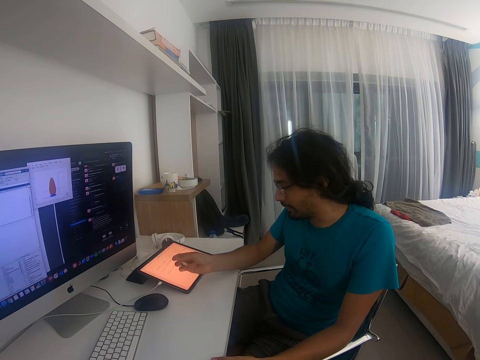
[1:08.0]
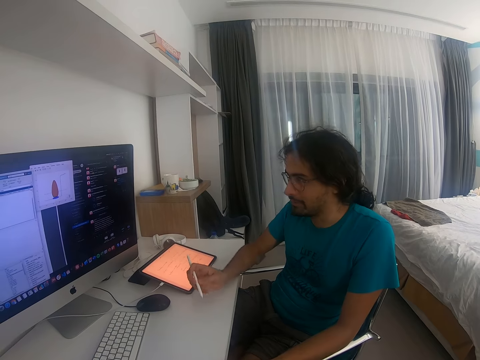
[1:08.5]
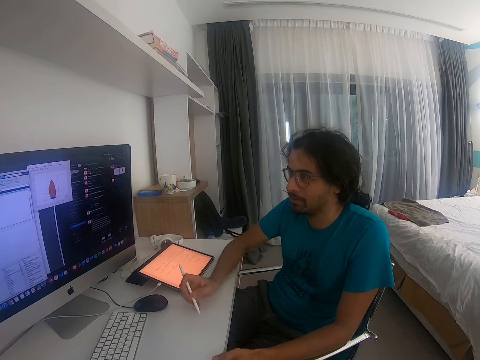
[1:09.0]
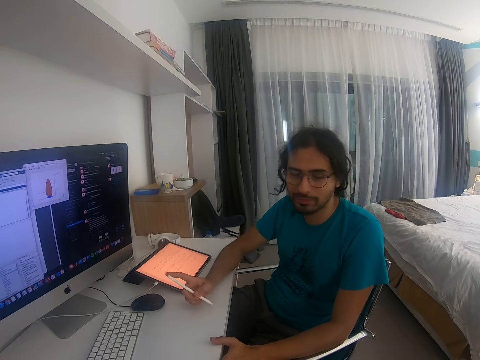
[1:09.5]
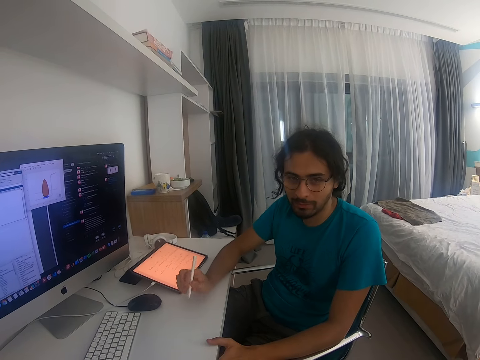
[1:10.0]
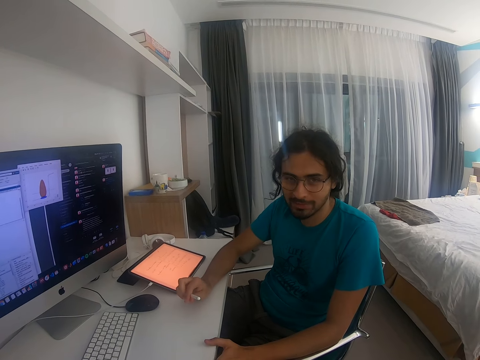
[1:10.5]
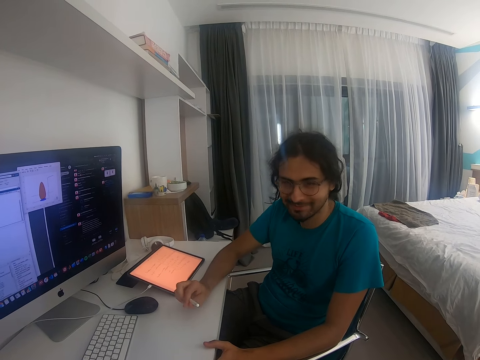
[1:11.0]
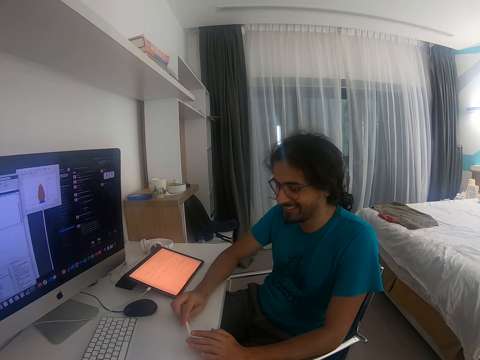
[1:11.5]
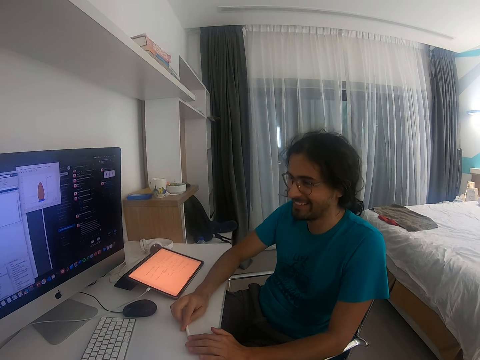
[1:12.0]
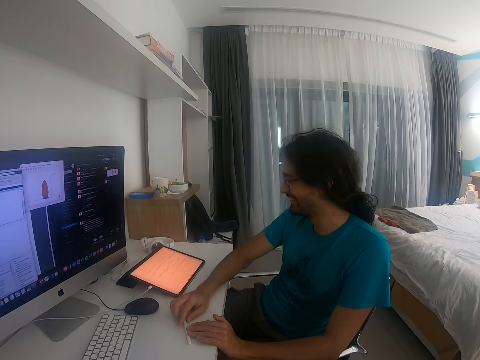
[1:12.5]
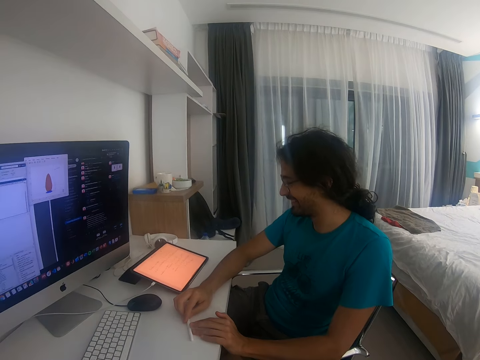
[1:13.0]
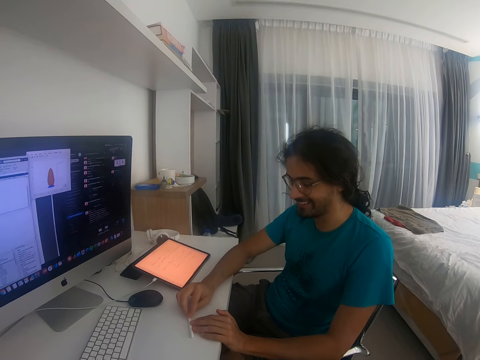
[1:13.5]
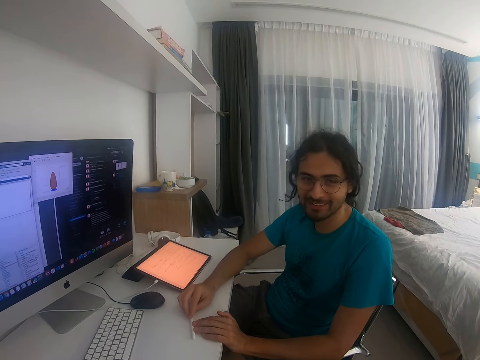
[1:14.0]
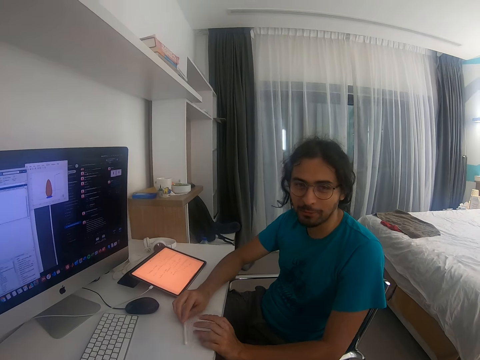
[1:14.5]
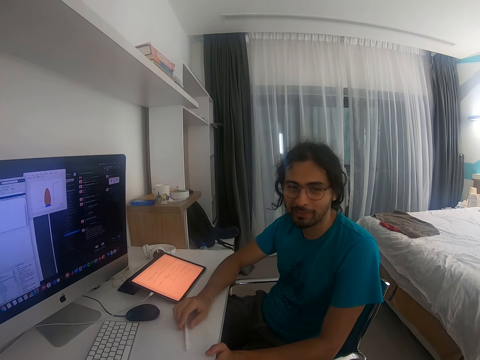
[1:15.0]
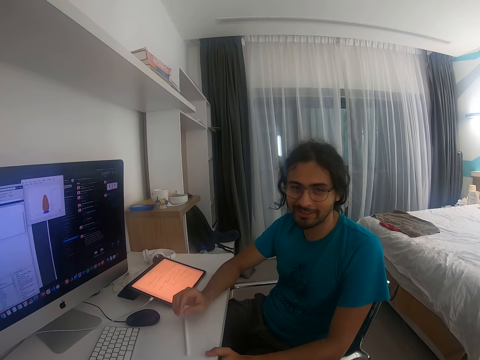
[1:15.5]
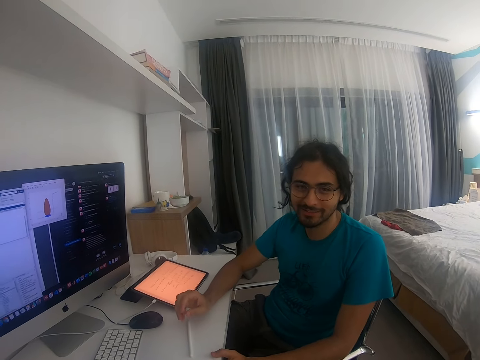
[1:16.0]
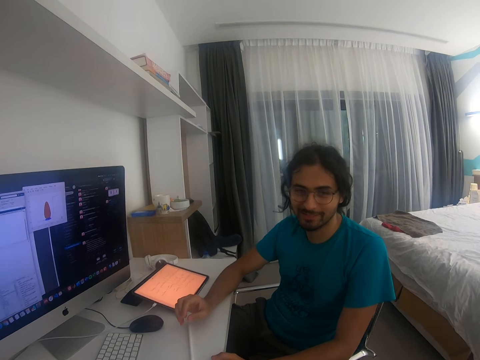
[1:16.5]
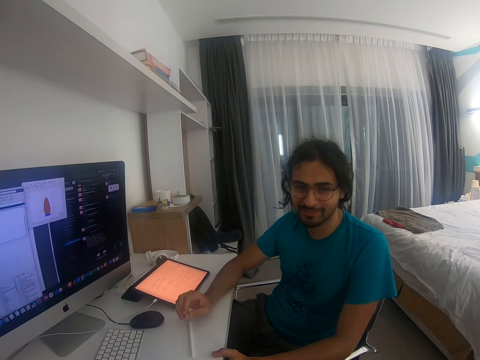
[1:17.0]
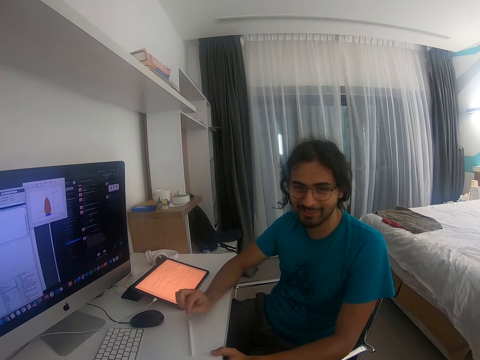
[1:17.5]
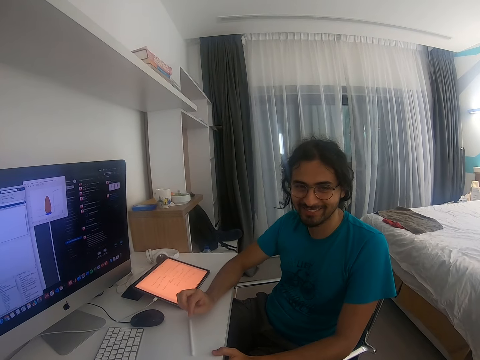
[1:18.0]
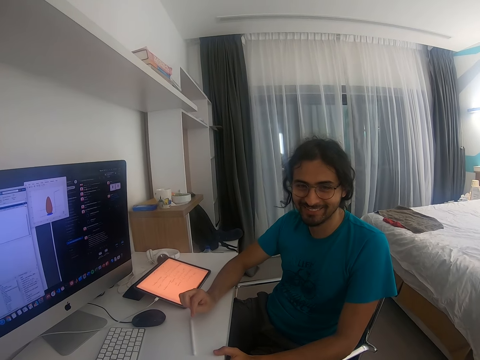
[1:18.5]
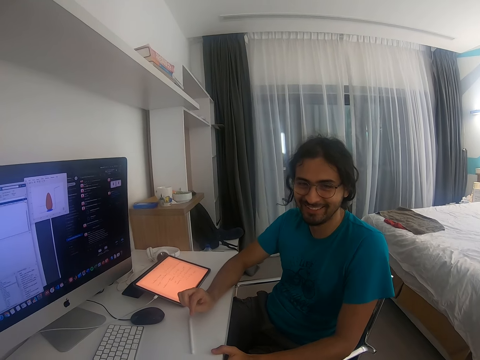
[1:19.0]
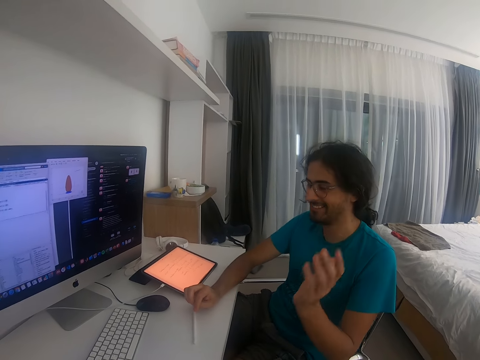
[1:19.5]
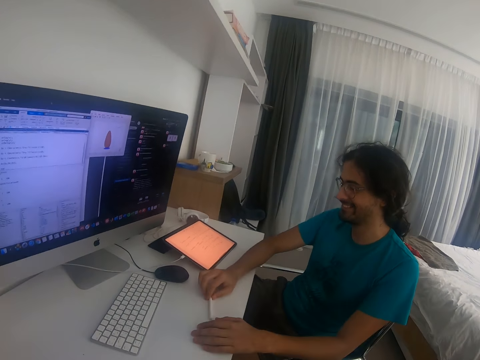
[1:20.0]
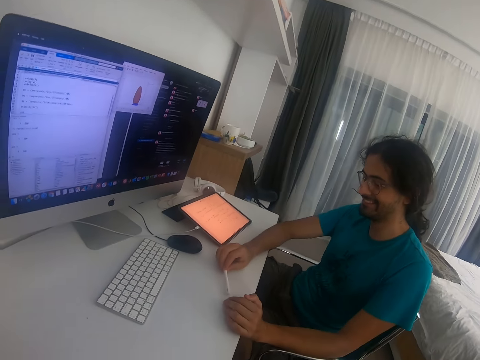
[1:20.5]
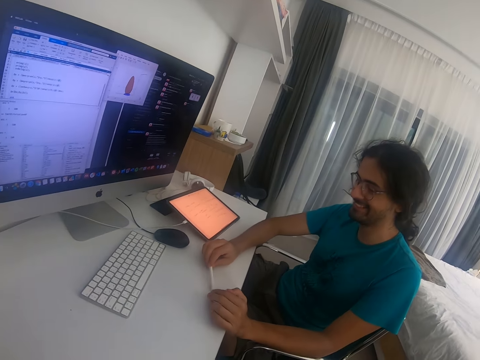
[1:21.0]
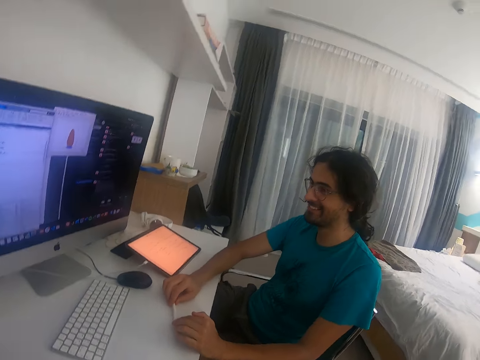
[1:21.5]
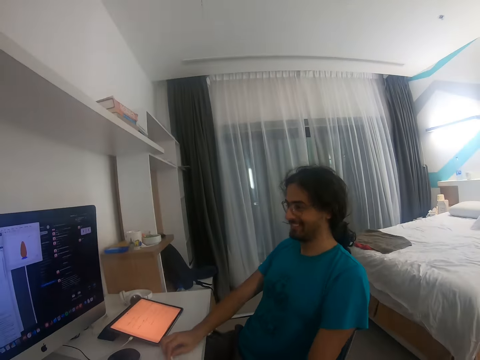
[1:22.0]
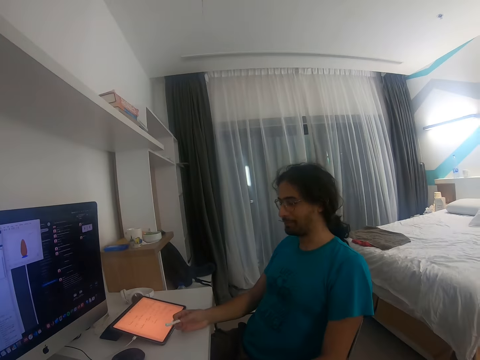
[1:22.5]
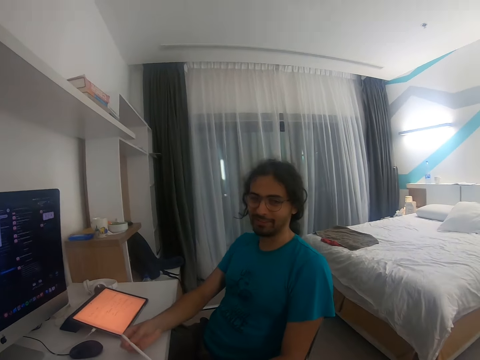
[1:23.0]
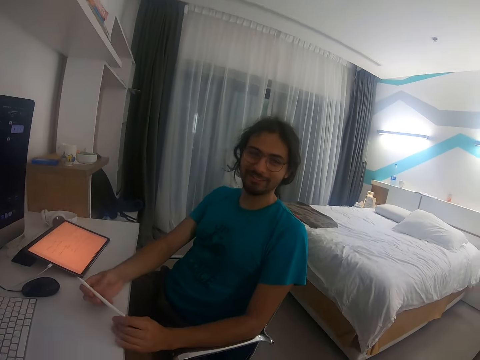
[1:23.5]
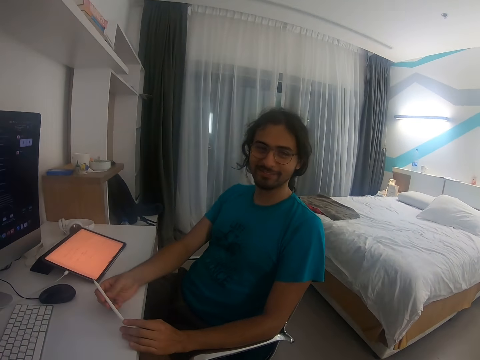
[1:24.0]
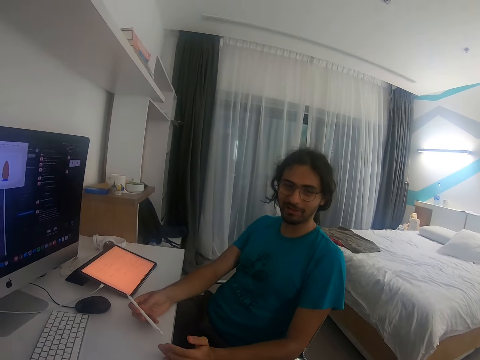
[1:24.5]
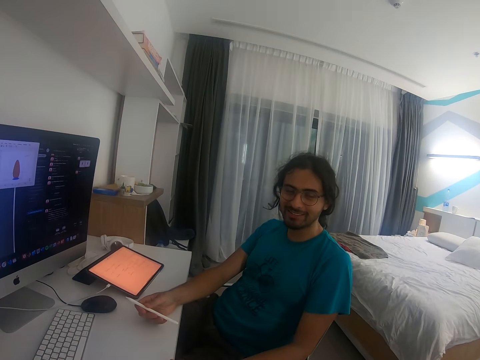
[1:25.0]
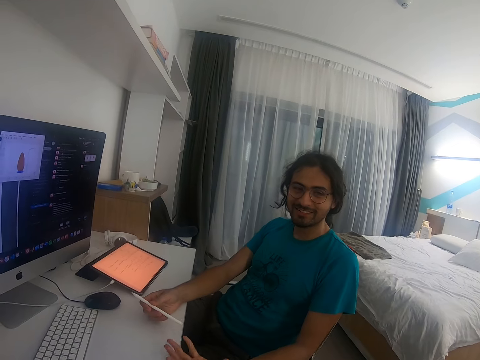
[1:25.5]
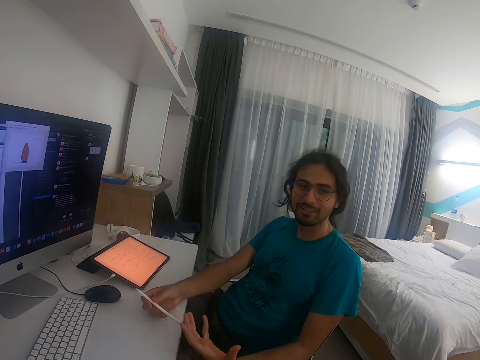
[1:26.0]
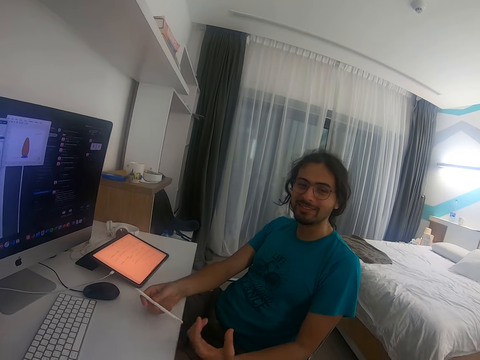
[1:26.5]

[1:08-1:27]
The man looks at the monitor. The camera wearer holds the touch pen. They put the touch pen on the table. They converse. The man laughs, picks up the touch pen from the table and converses. The camera wearer looks at the man. The man holds the touch pen.

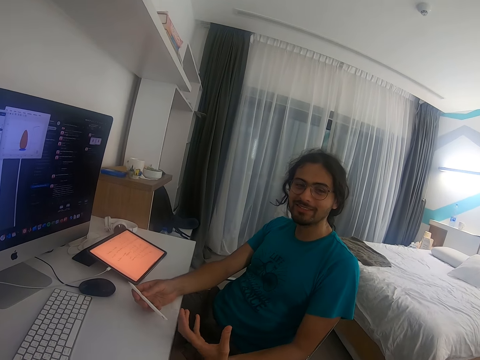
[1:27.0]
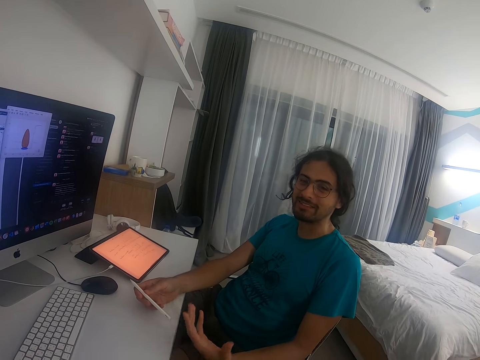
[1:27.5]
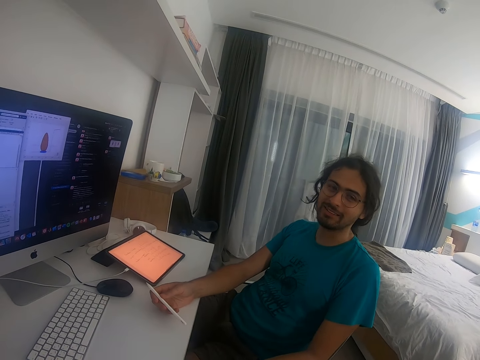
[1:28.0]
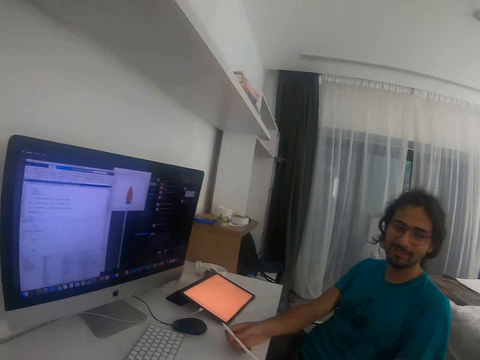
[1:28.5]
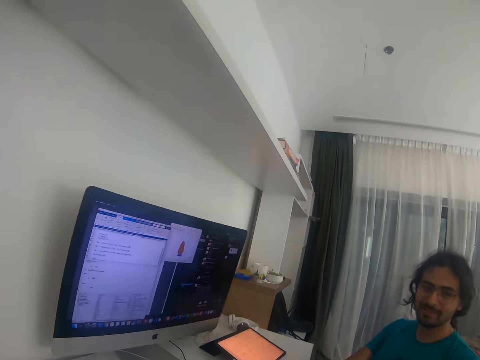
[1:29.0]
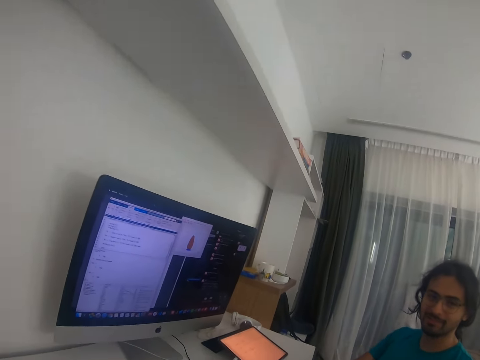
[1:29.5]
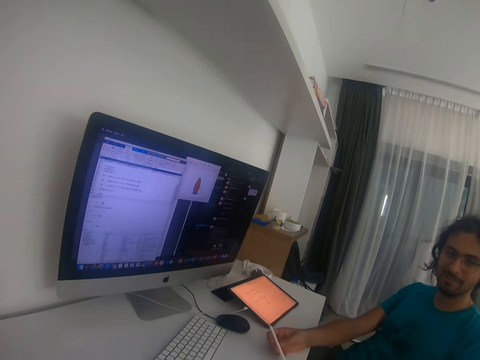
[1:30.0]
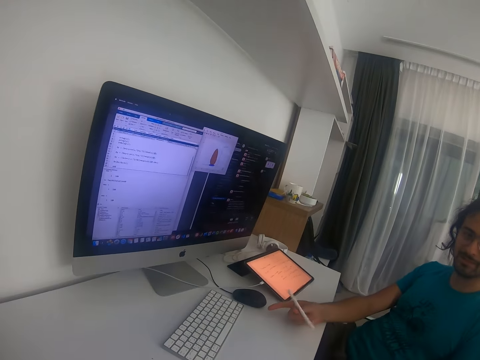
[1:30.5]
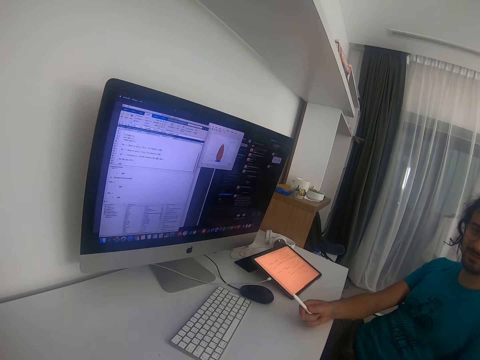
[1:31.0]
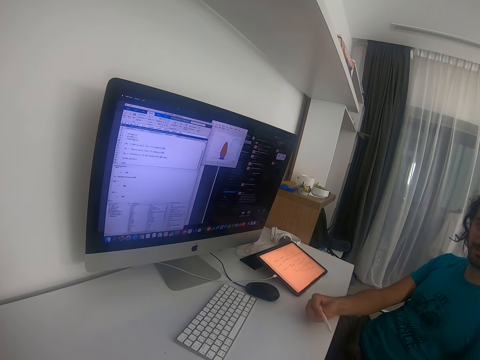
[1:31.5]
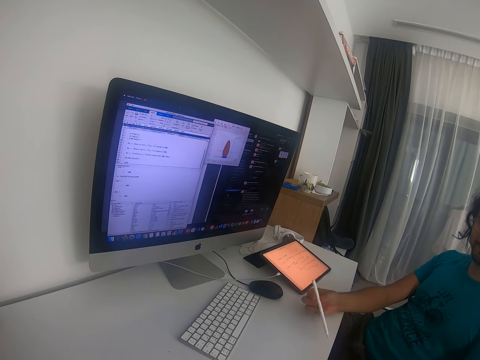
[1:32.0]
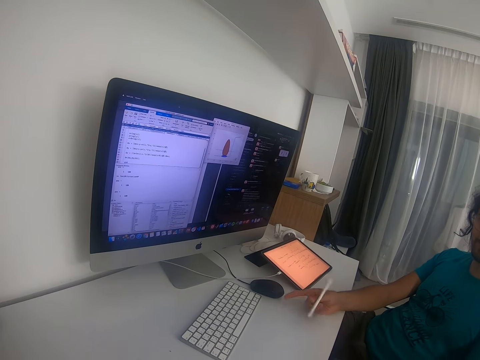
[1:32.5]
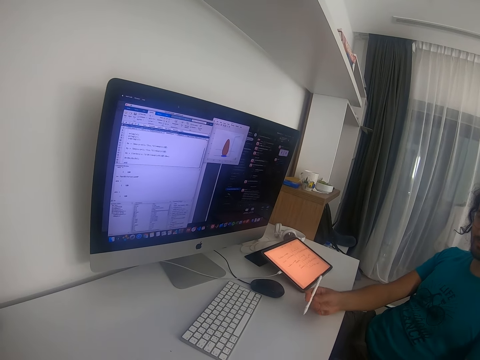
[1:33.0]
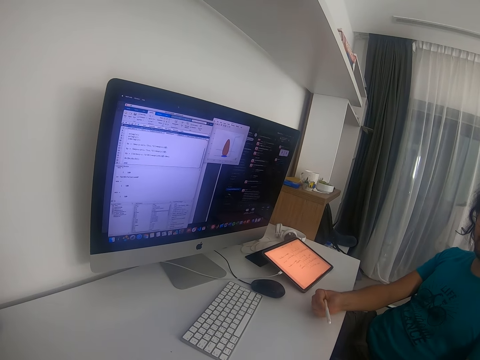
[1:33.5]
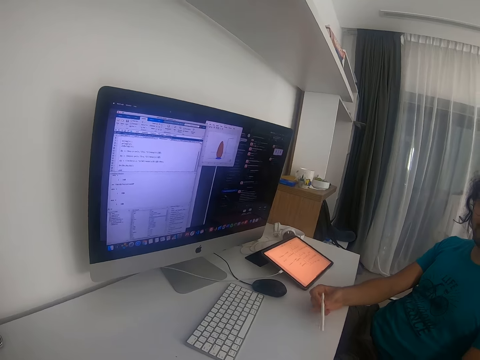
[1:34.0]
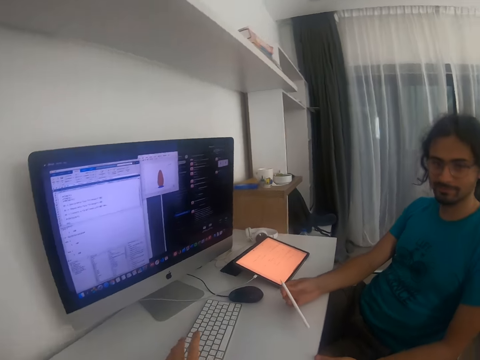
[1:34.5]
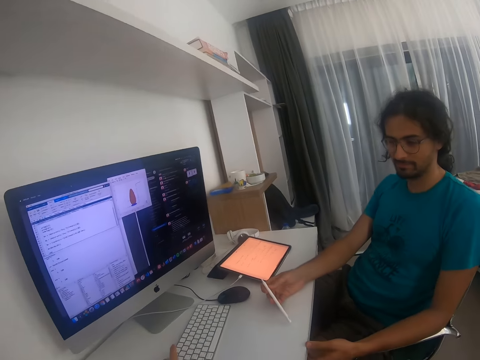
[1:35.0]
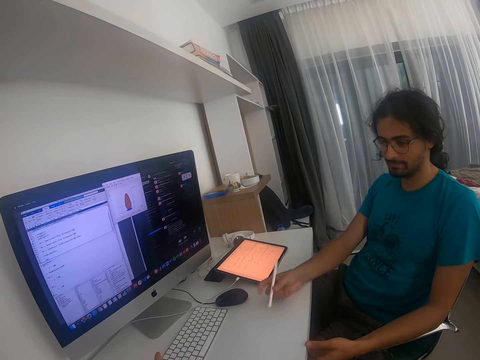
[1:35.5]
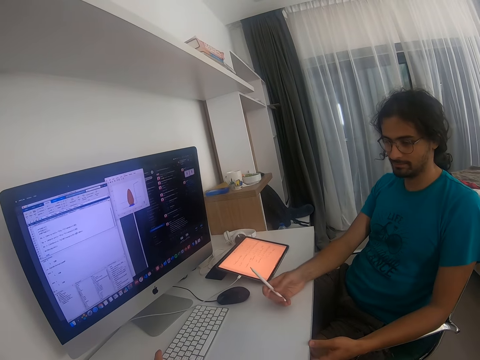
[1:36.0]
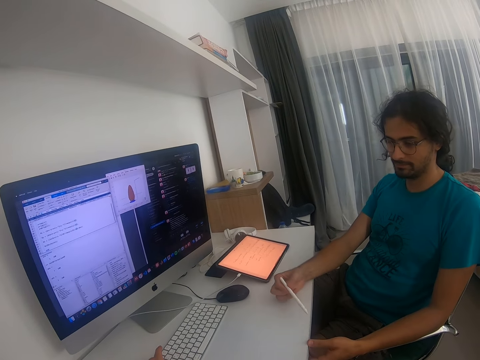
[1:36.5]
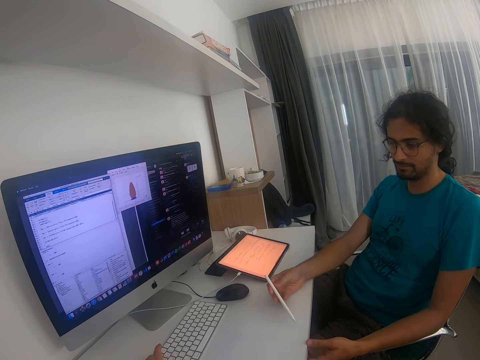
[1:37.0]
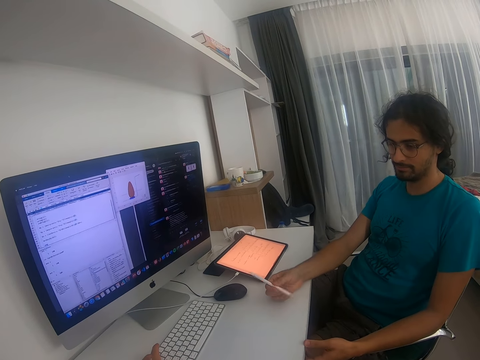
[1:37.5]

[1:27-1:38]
The camera wearer converses. They look at the monitor. The man rolls pens and holds the touch pen on his right hand. The camera wearer converses.
